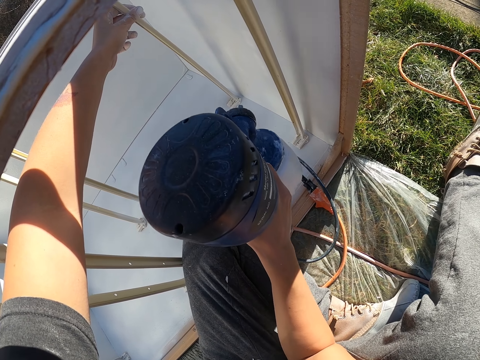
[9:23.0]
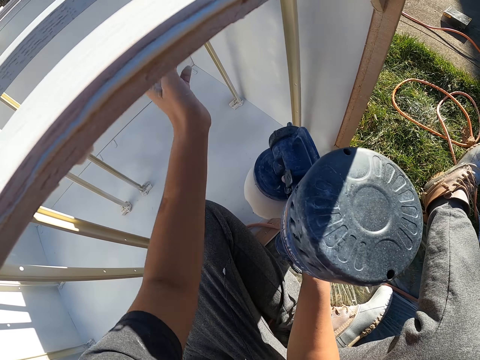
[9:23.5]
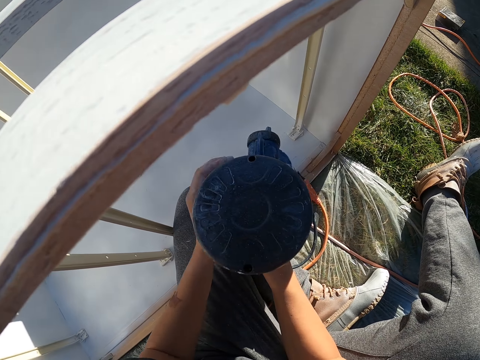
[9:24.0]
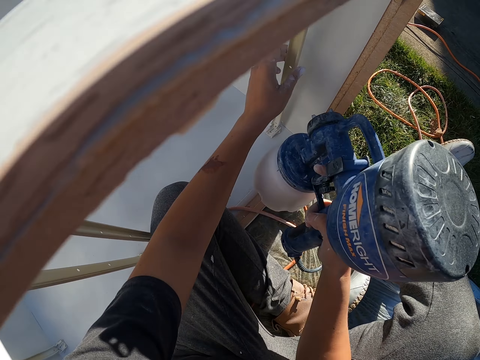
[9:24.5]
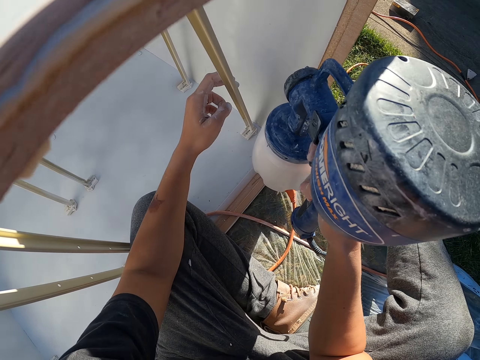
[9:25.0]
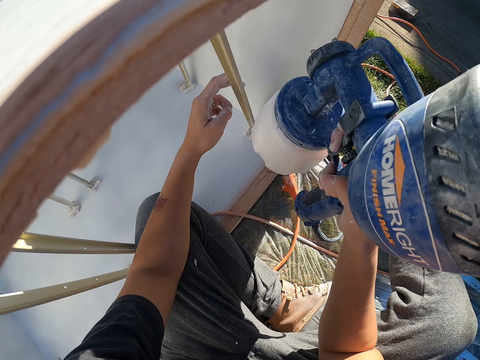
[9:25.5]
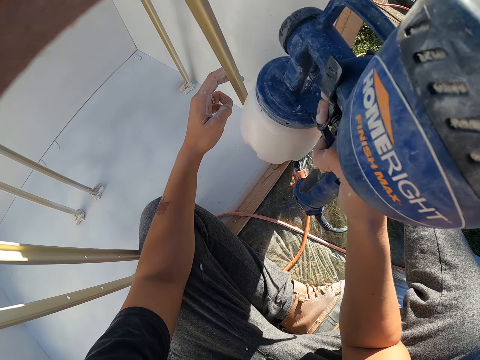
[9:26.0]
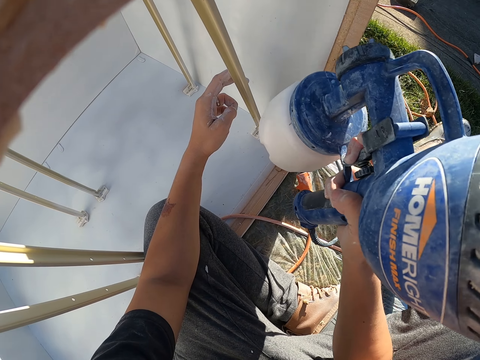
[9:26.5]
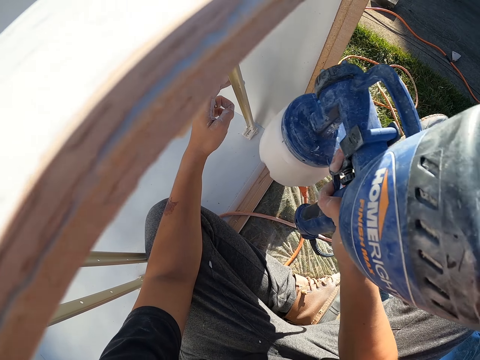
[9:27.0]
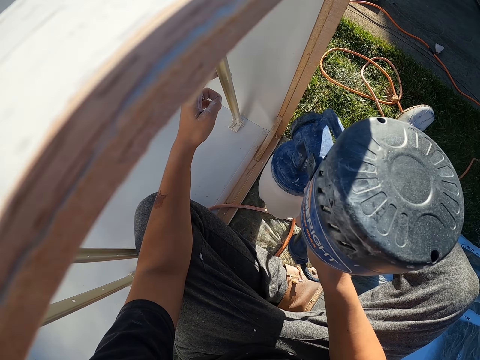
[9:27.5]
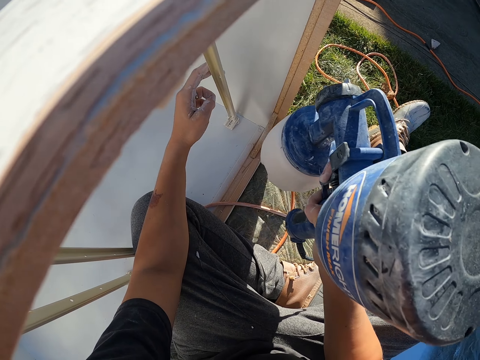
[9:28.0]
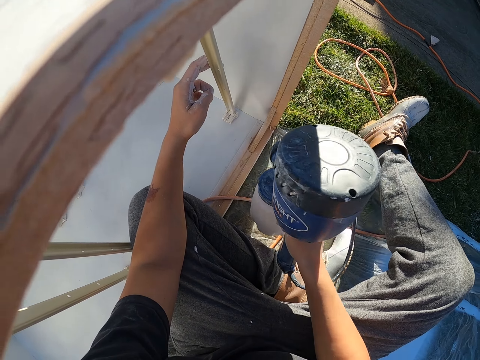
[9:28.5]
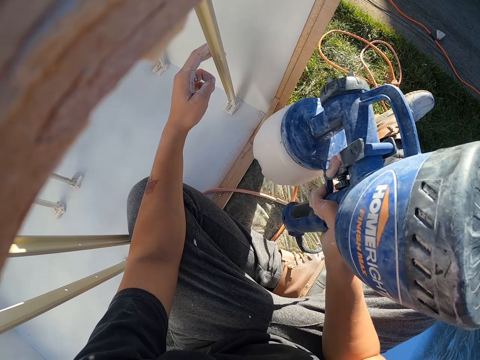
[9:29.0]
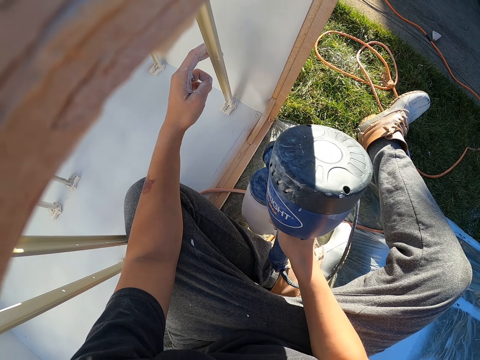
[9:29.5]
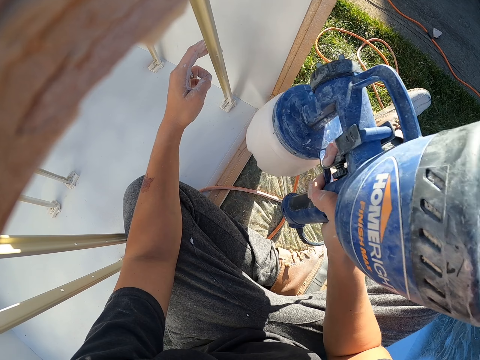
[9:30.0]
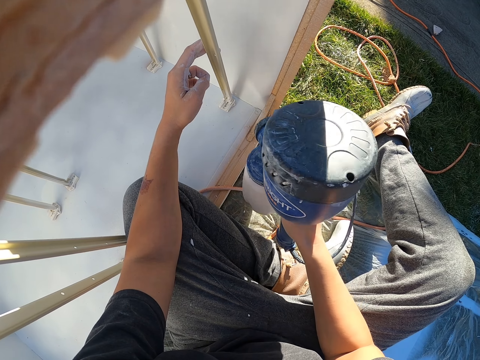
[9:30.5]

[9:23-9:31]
The camera wearer holds a piece of wood and sprays the wood surface.

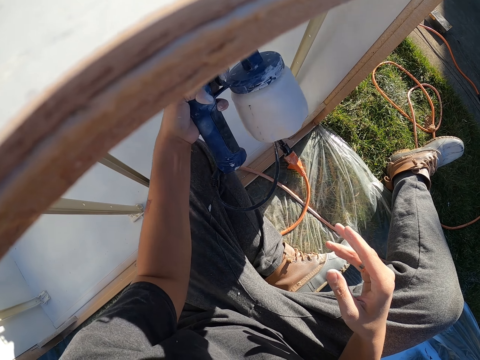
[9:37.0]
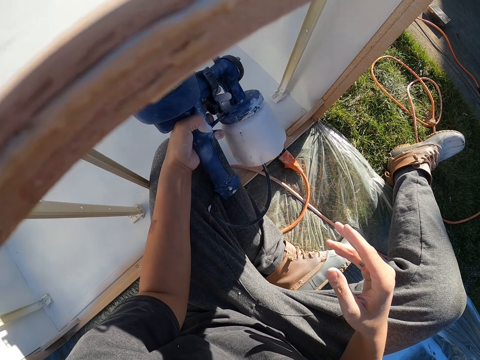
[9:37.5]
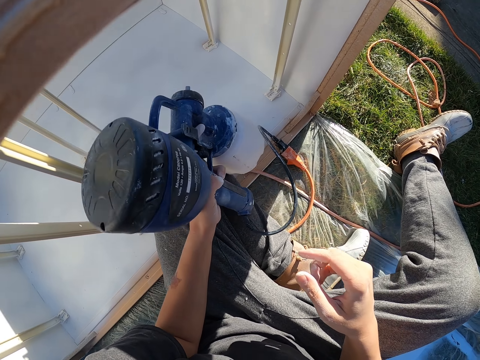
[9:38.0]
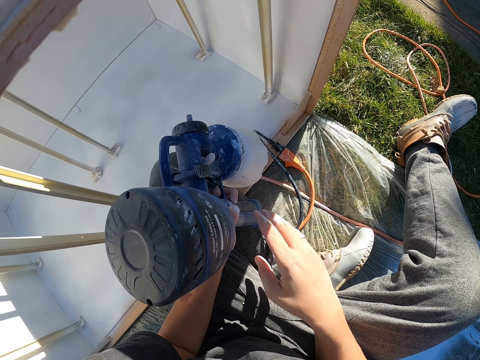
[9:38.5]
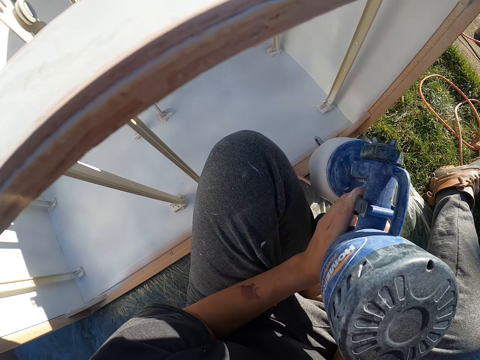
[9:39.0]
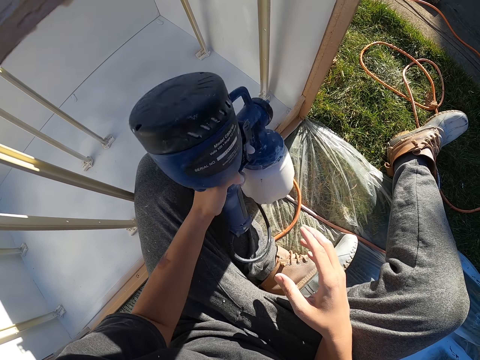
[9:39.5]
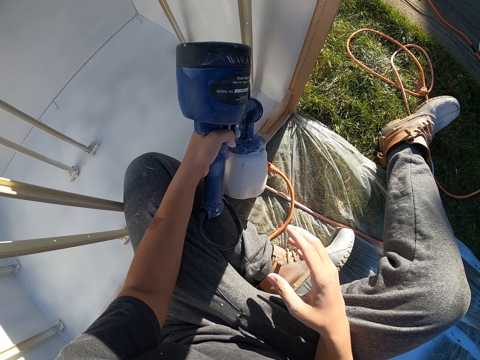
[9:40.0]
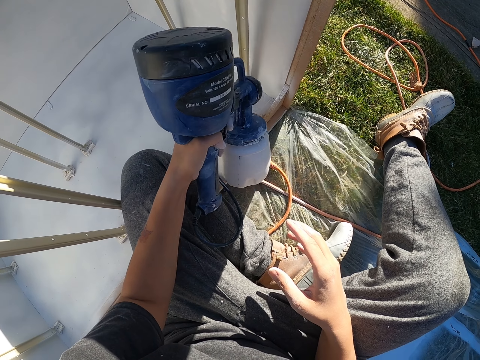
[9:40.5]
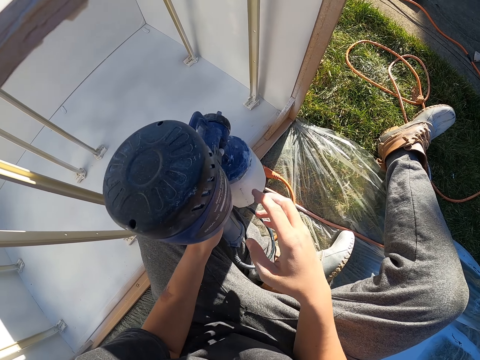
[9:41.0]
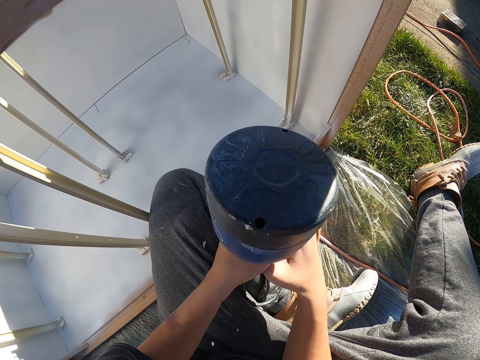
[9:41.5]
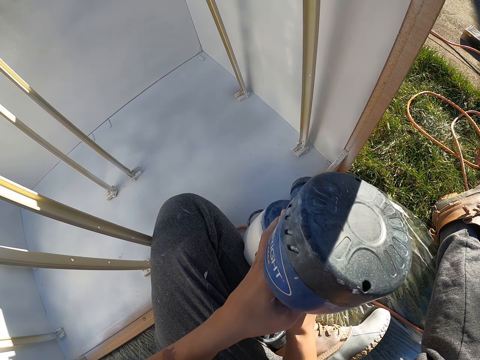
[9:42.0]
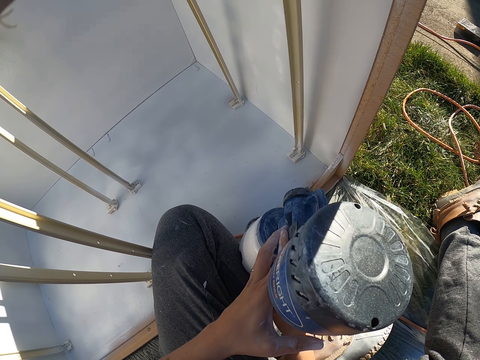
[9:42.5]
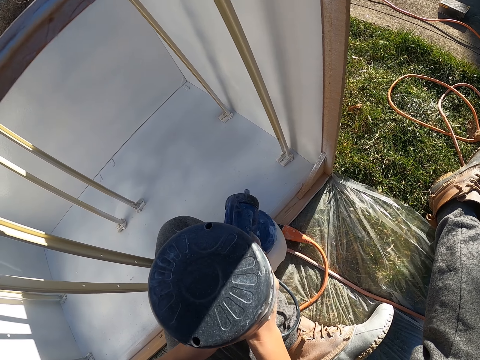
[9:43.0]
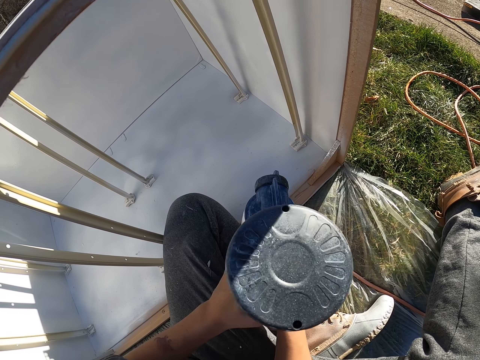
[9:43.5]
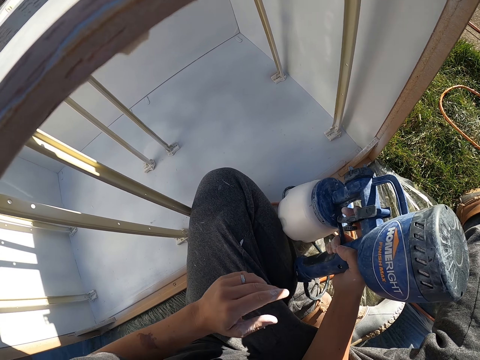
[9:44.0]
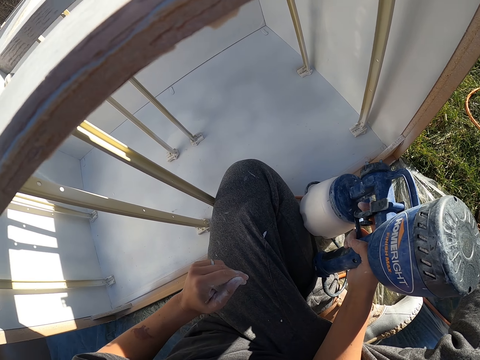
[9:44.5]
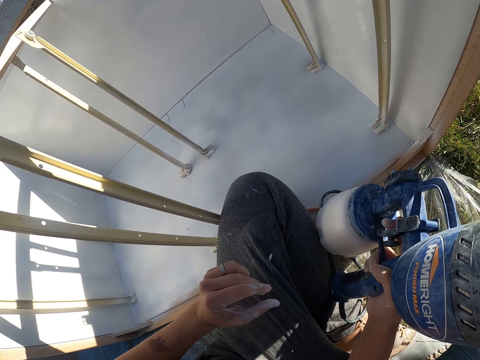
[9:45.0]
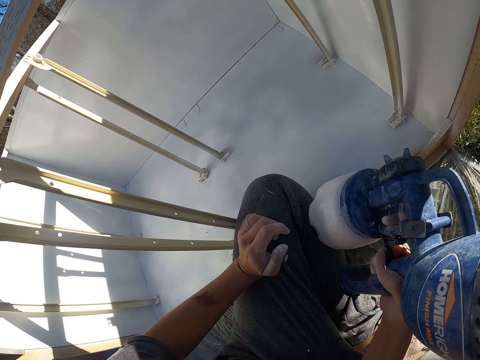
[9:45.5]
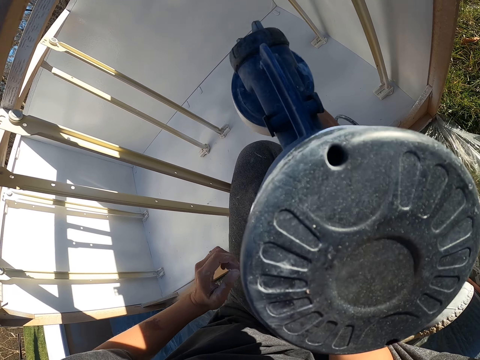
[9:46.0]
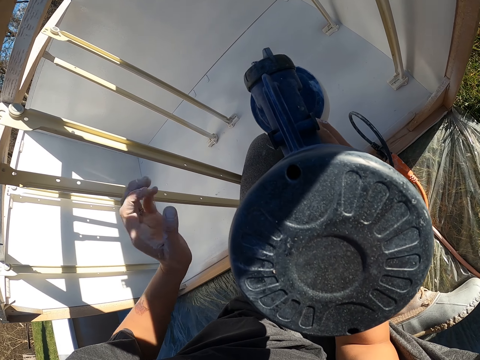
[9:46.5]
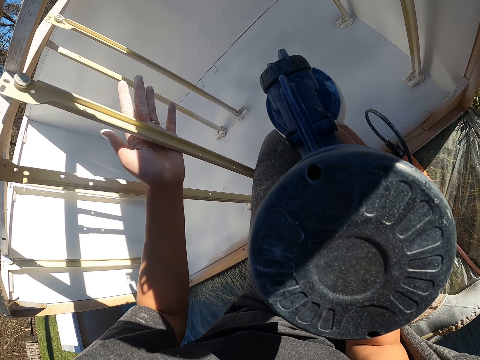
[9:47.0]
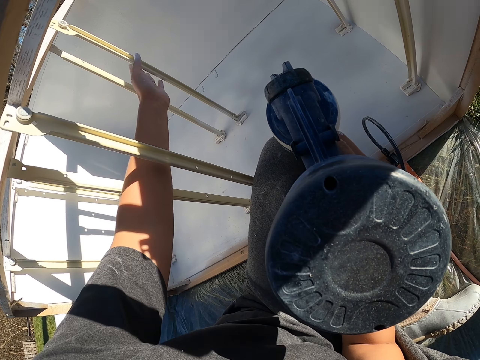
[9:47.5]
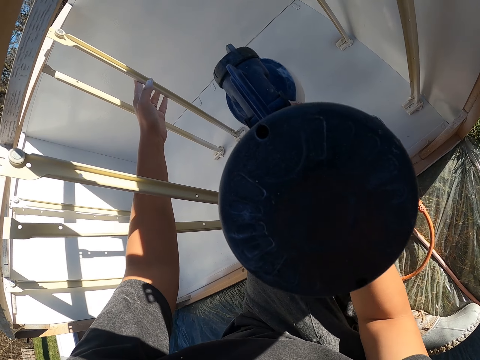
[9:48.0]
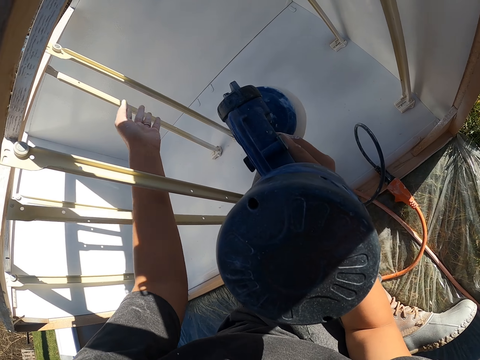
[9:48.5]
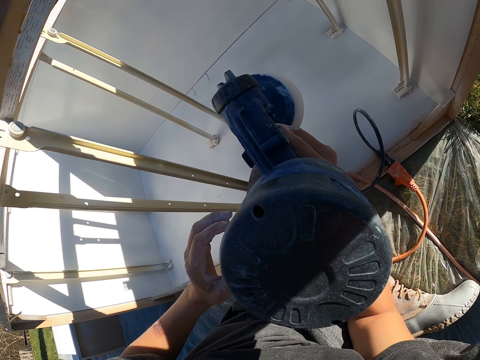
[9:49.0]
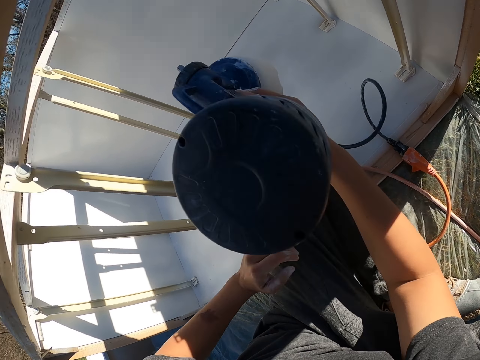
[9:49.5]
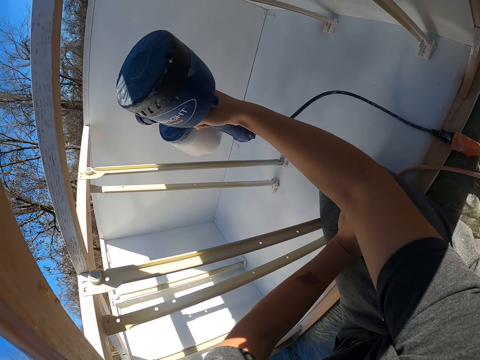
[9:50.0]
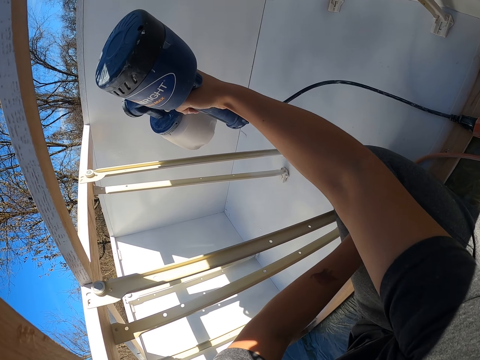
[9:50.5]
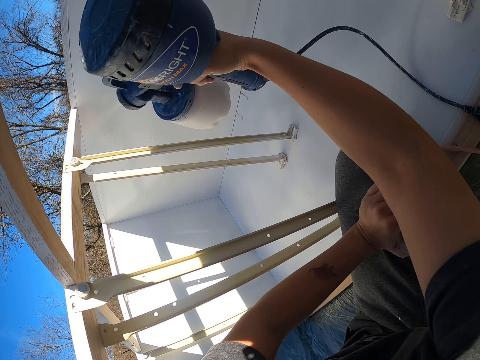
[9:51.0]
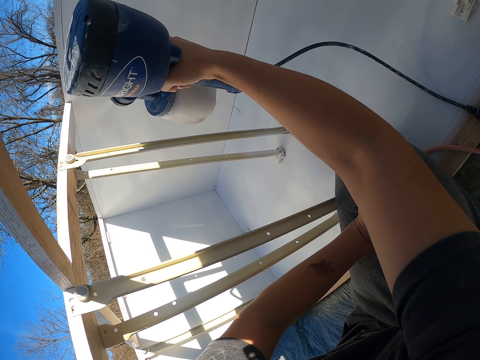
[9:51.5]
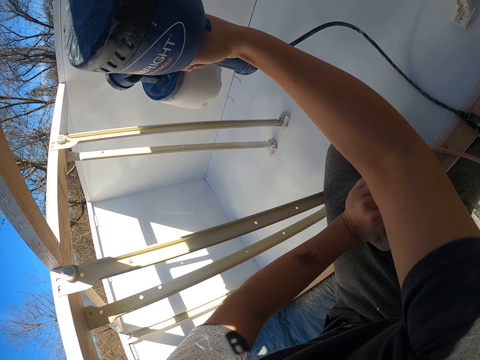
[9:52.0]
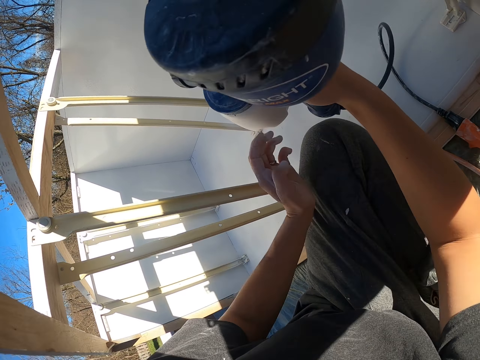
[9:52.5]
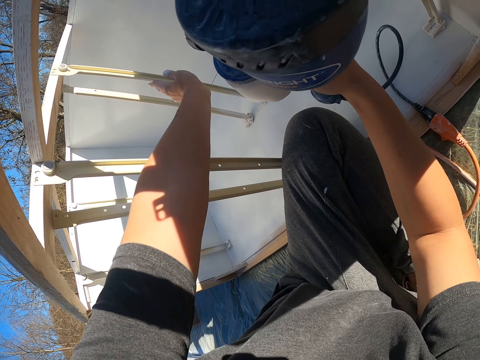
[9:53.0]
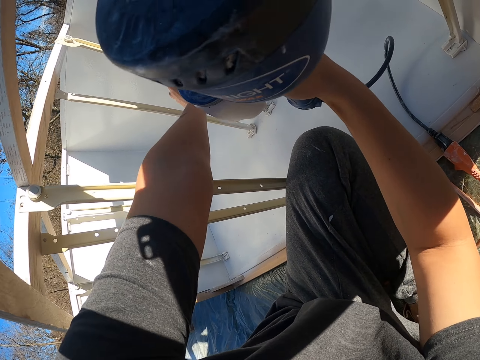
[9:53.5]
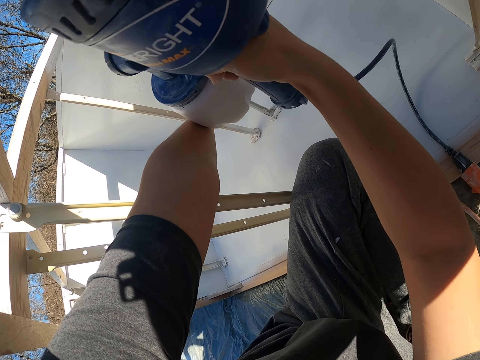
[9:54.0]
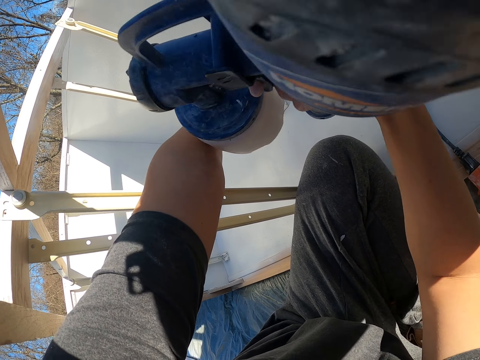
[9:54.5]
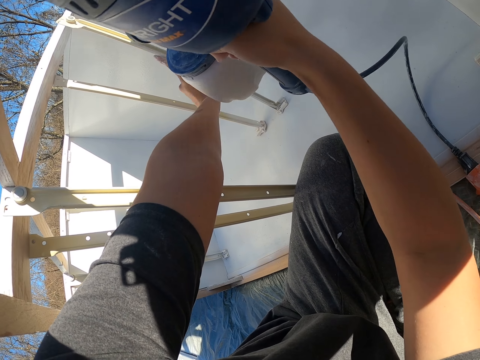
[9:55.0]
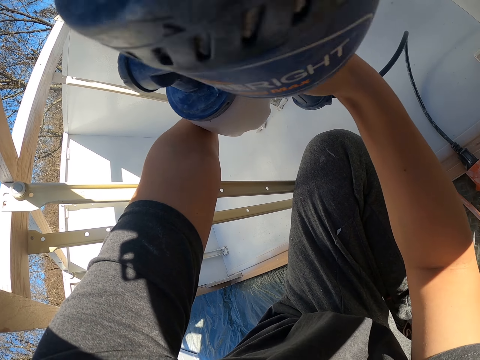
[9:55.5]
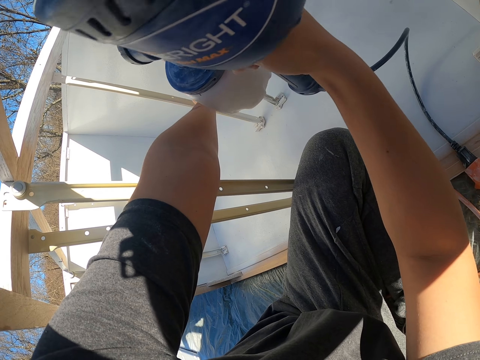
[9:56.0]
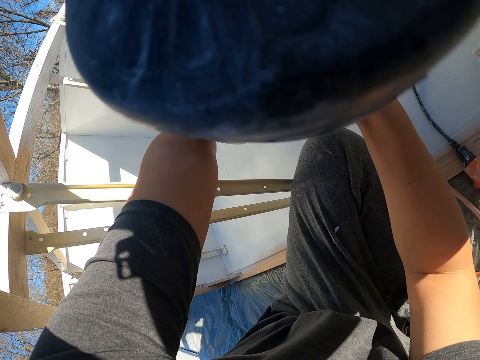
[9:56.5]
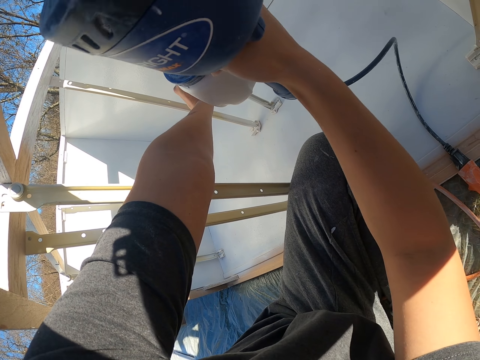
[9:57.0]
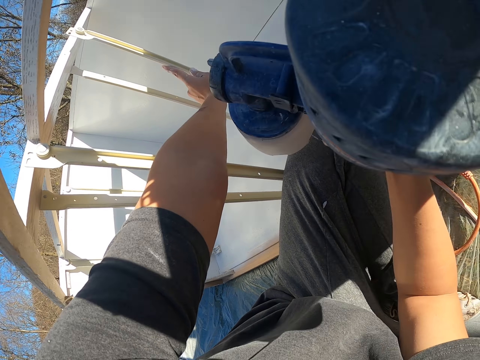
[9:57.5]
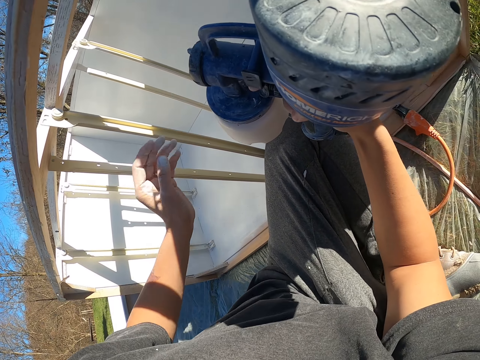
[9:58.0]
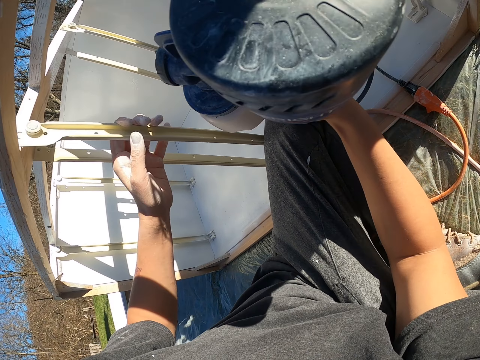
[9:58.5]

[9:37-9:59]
The camera wearer holds a paint gun and sprays on the wood surface. They exchange the HomeRight paint sprayer to the right hand. They hold the paint gun. They touch pieces of wood. They spray on the wood surface with the right hand. They touch a piece of wood. They spray on the wood surface.
